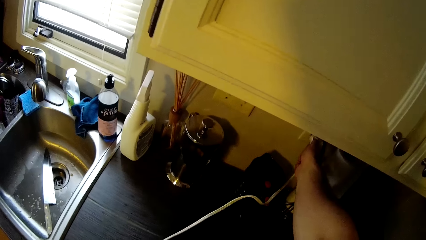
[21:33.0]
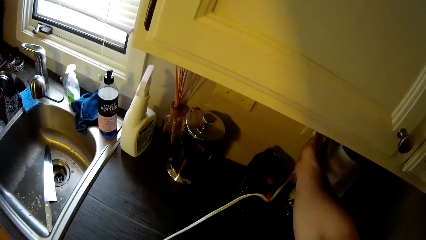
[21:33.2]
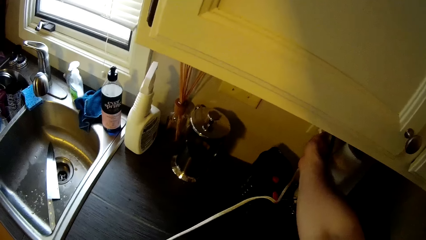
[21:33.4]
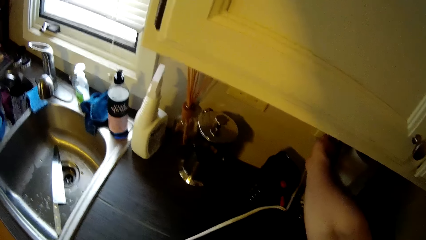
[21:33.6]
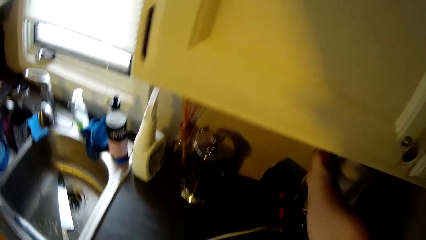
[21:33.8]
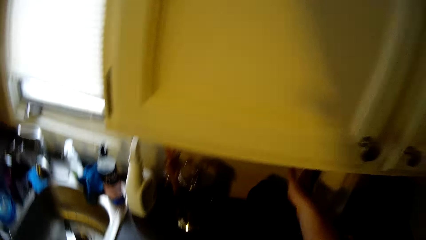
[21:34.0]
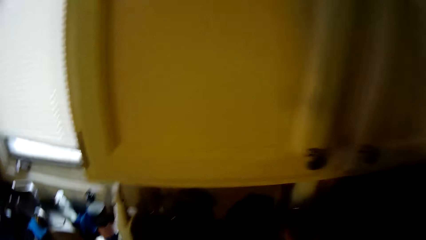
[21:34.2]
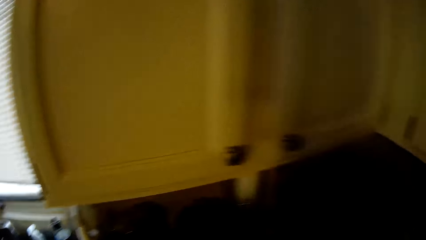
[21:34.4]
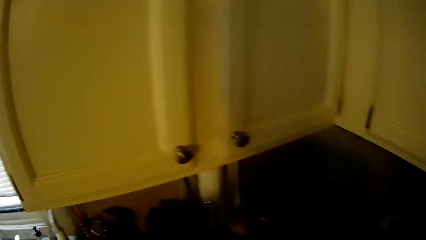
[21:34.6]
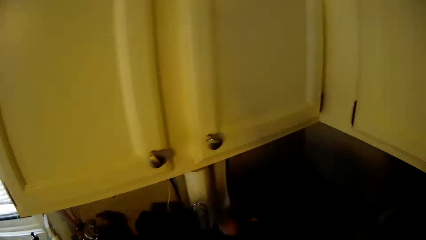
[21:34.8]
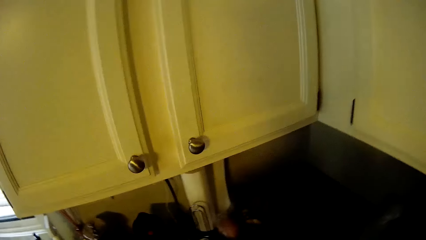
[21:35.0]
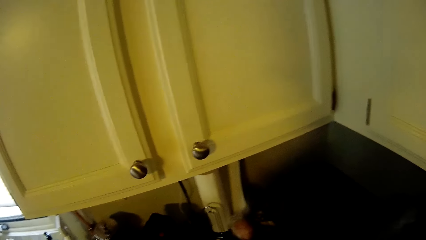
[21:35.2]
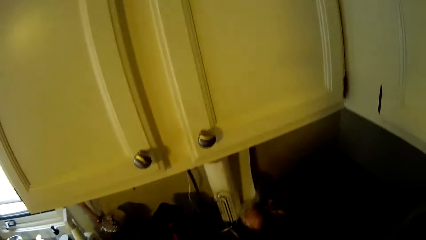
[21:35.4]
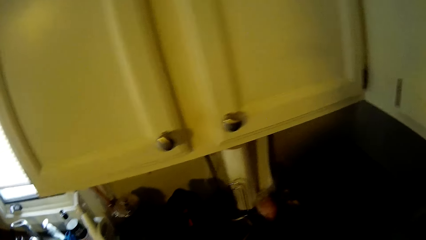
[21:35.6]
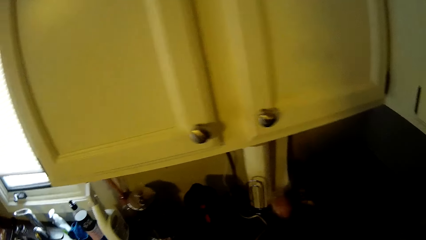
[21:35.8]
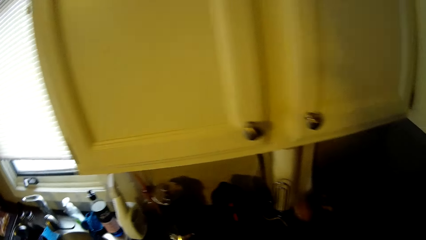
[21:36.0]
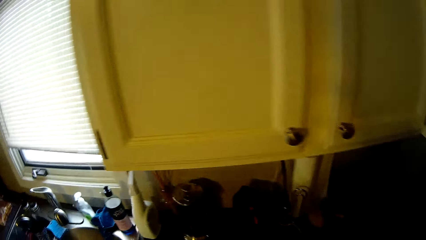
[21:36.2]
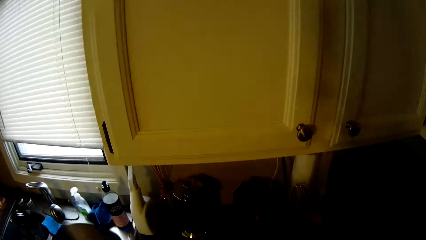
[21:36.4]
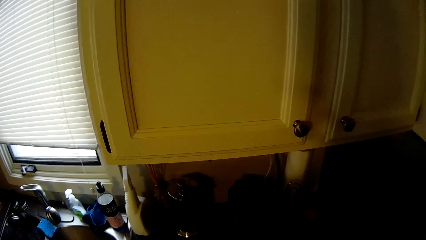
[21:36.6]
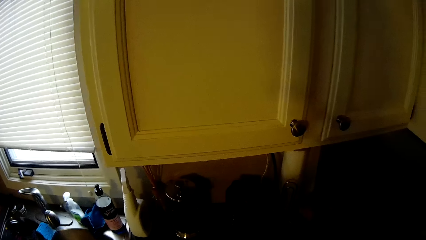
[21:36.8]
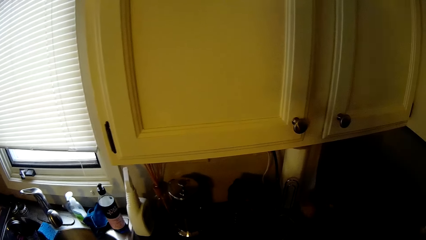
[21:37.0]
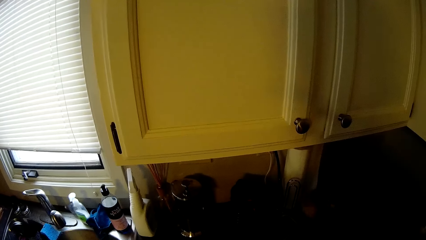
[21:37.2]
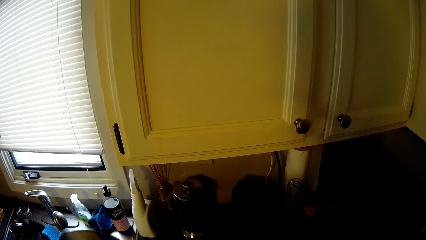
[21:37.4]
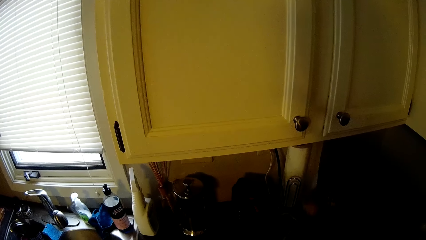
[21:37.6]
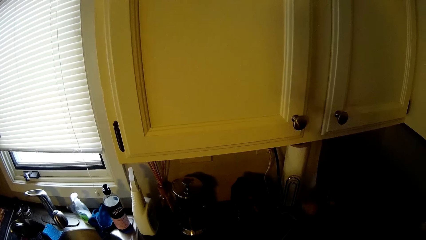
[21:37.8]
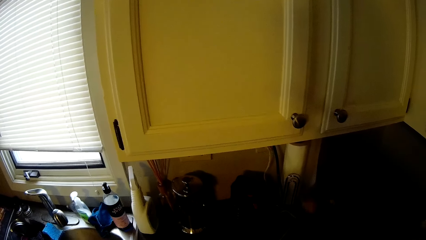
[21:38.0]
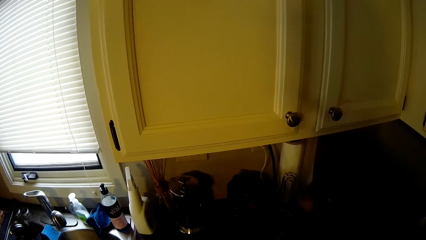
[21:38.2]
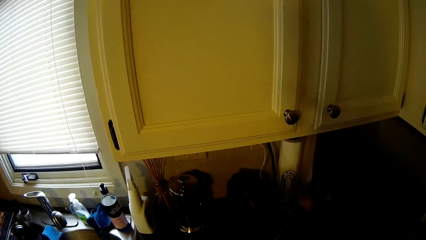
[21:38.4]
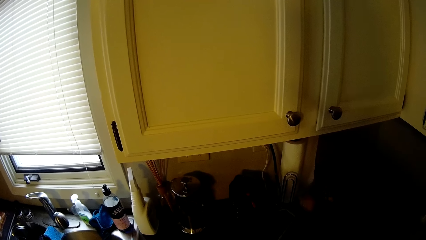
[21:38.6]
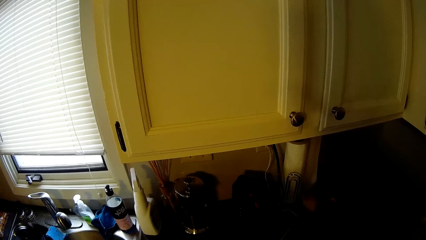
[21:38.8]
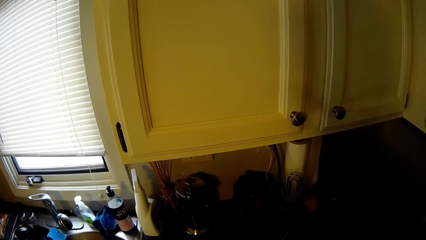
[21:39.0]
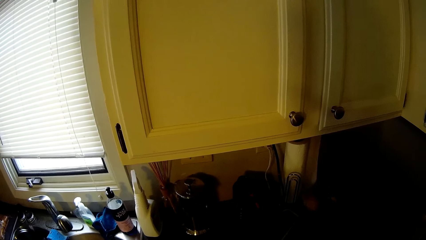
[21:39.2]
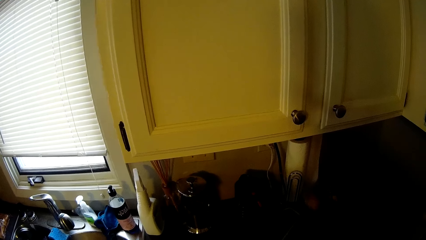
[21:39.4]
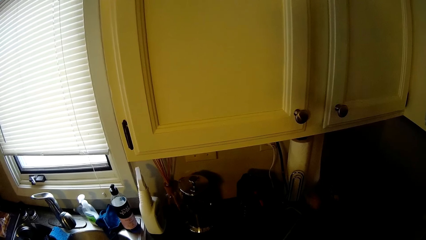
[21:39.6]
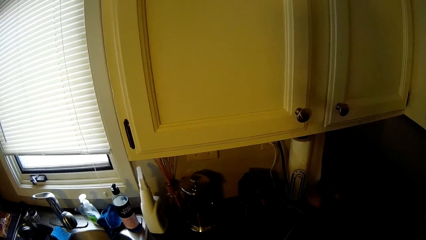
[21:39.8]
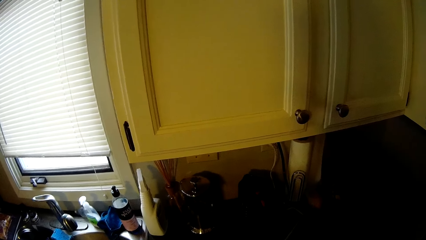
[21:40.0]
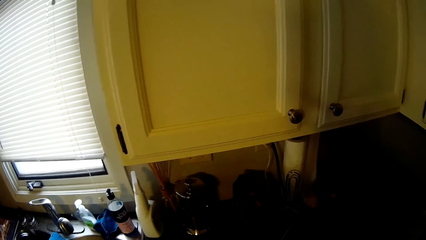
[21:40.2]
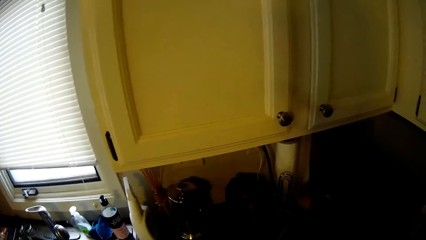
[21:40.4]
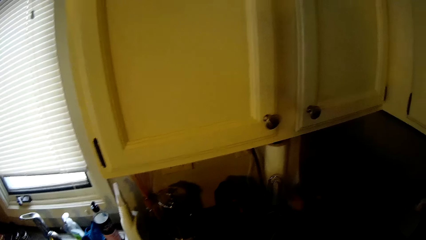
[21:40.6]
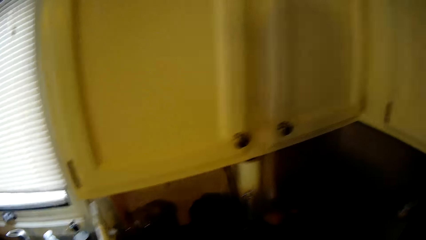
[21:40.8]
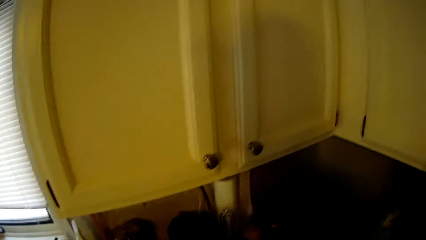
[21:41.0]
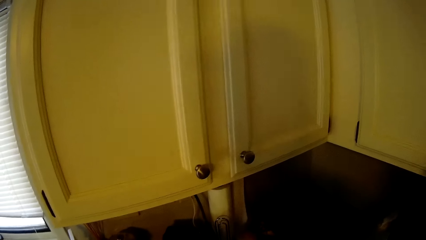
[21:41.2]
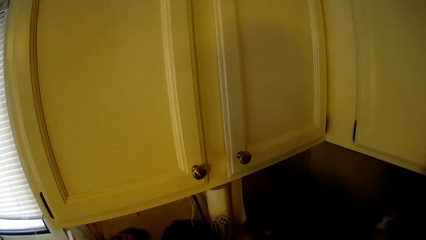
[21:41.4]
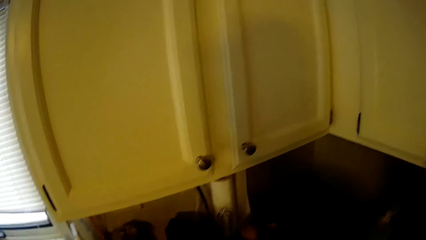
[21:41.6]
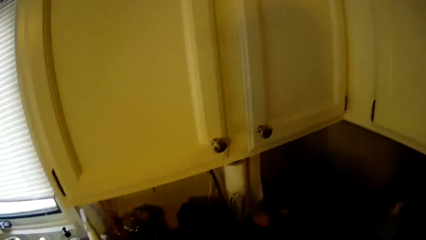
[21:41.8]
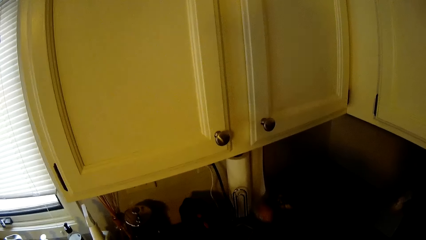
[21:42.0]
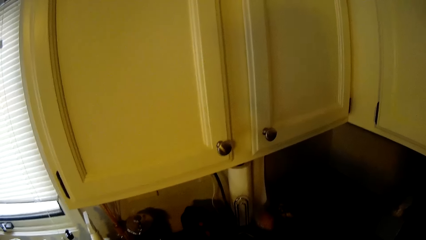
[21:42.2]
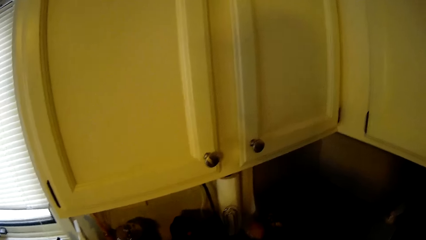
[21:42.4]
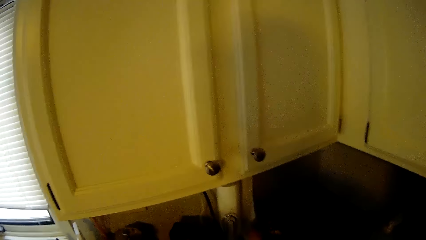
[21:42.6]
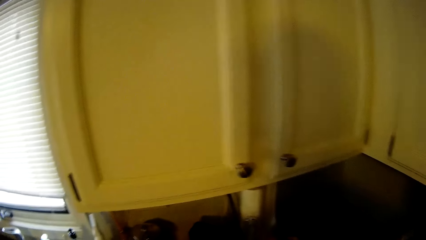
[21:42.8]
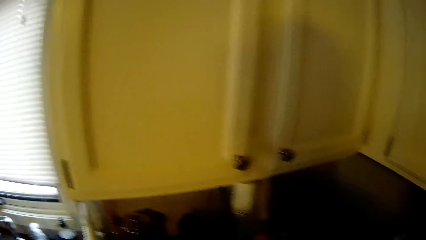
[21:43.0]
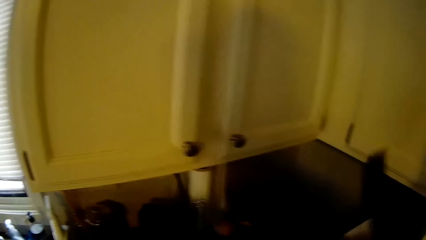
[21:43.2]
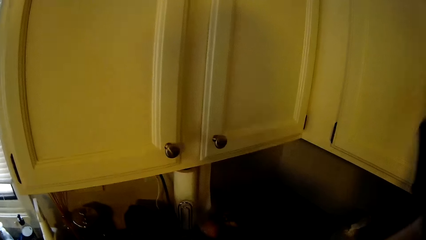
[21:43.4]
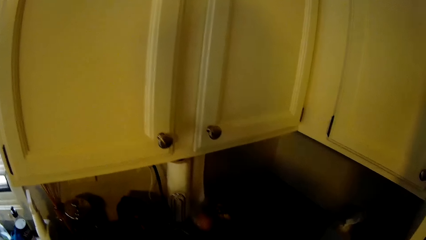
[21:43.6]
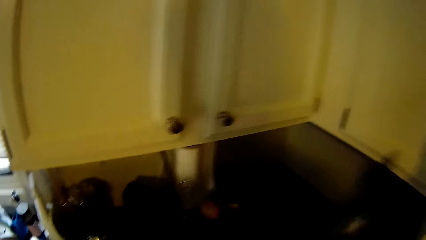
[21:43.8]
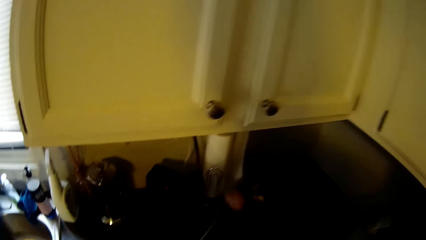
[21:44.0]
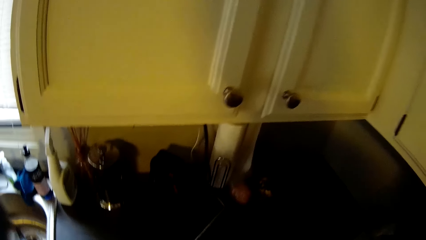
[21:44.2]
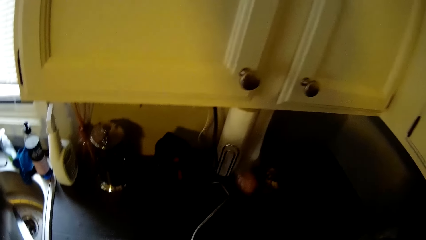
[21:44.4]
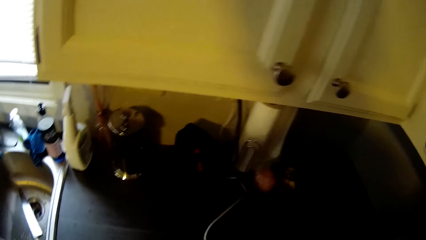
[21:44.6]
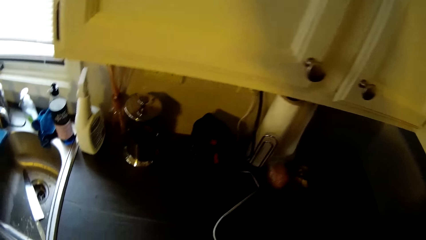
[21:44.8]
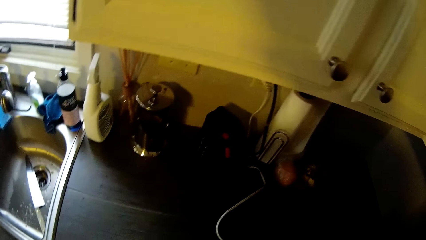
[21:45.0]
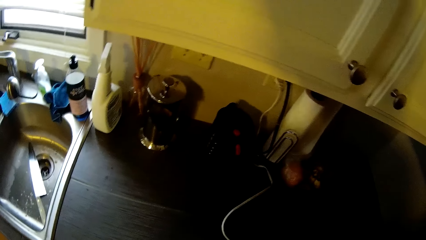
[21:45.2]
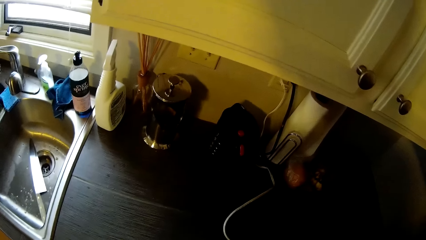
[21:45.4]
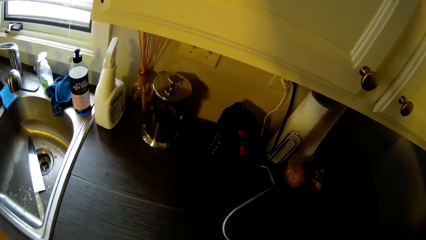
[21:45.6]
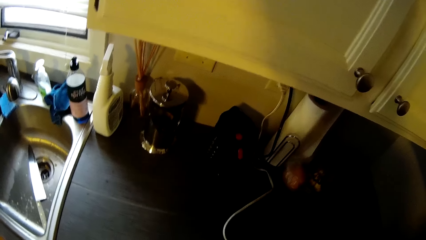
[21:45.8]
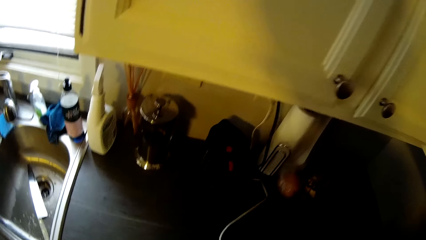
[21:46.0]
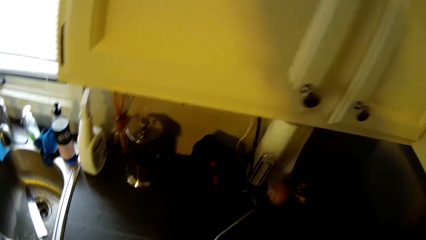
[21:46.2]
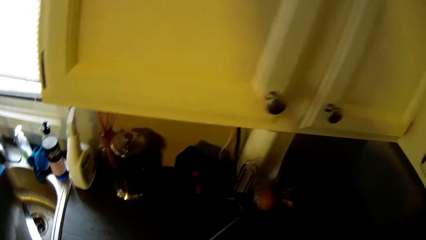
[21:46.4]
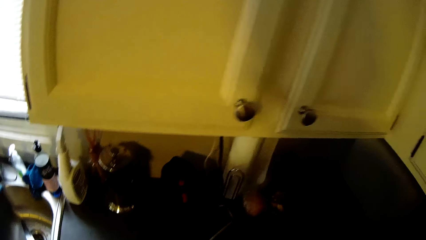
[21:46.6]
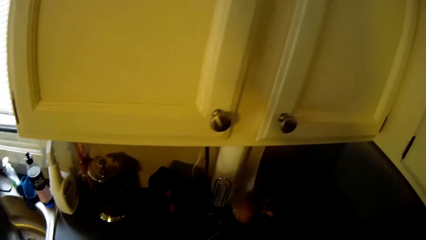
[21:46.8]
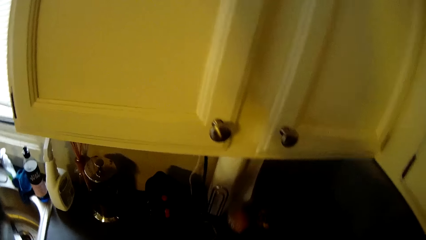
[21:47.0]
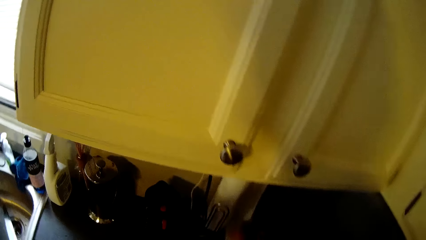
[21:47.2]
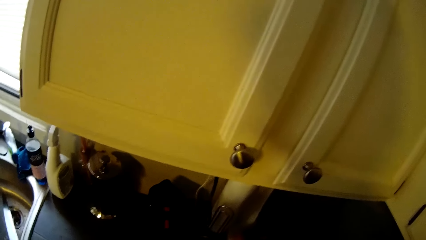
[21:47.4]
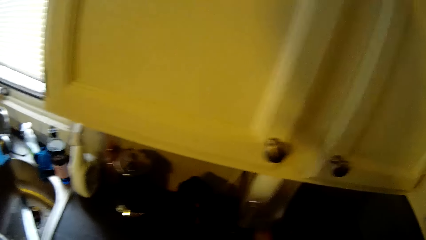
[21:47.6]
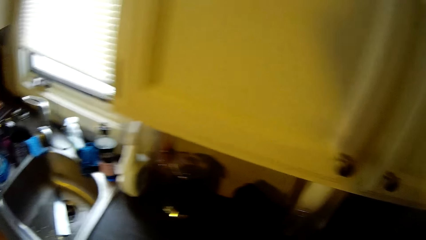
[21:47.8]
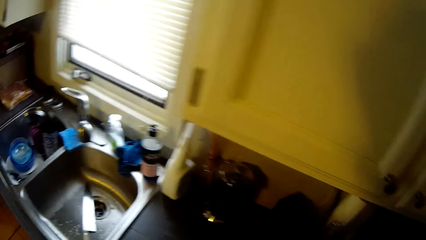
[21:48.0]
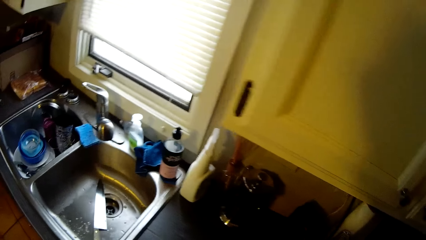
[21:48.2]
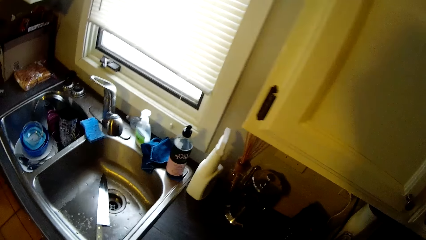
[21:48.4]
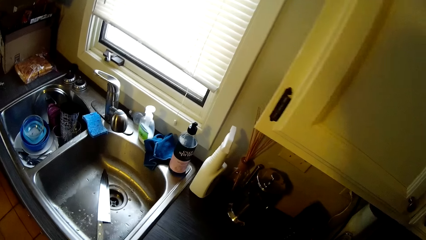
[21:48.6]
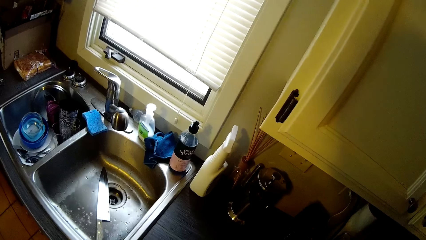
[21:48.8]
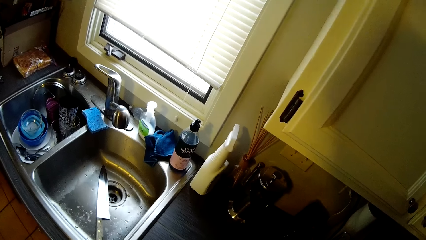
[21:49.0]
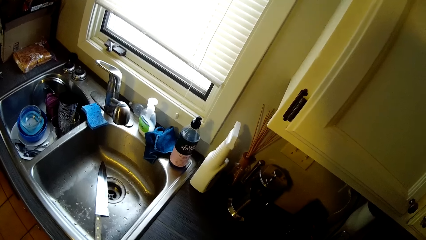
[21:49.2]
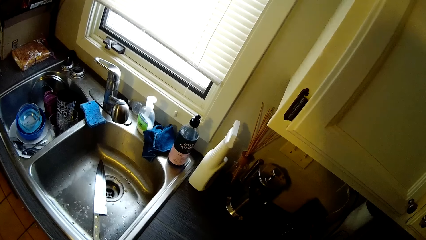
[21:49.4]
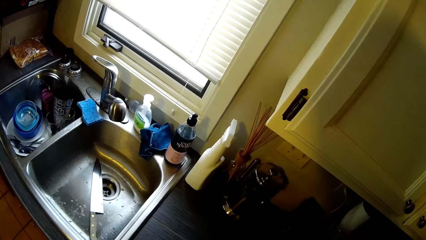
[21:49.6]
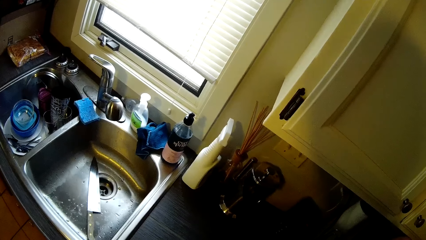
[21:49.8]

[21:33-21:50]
The camera wearer connects a cable in the socket. They look around. They move a little.
